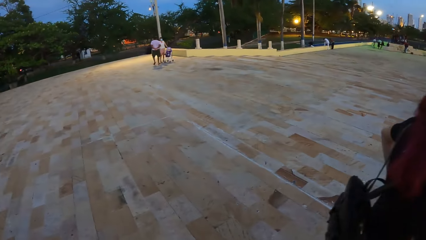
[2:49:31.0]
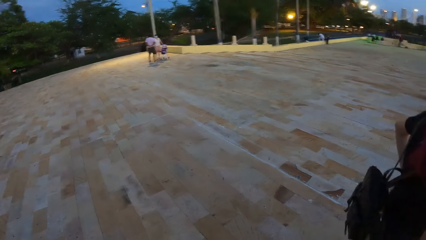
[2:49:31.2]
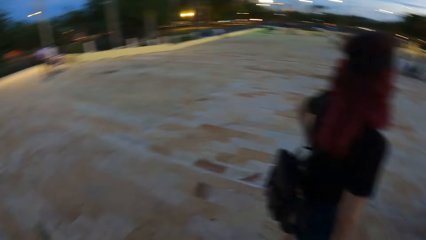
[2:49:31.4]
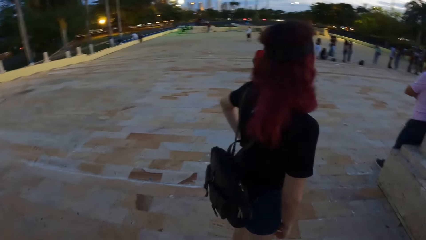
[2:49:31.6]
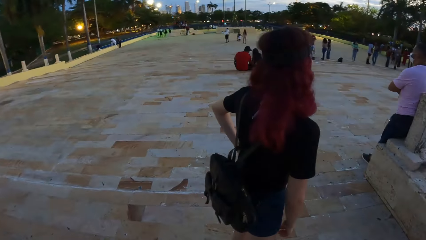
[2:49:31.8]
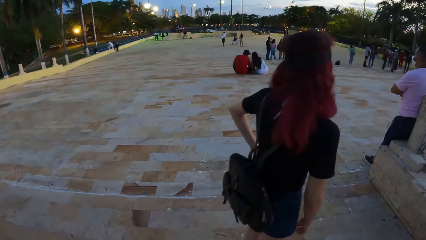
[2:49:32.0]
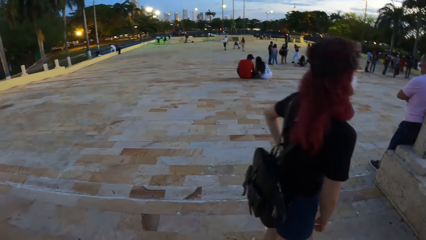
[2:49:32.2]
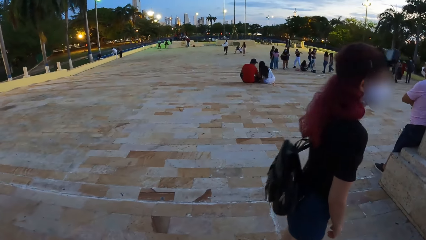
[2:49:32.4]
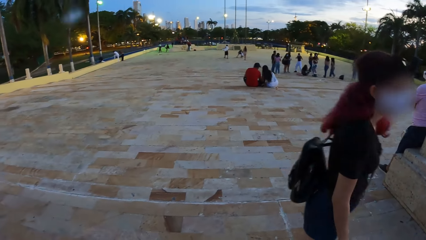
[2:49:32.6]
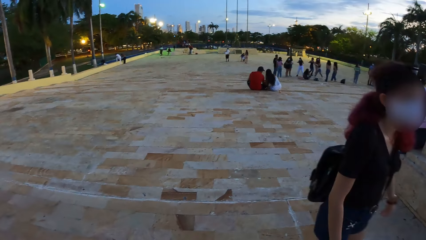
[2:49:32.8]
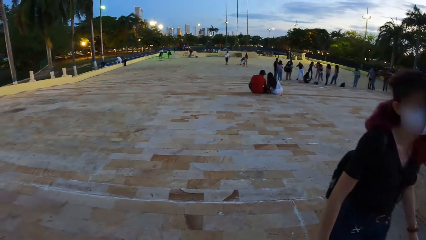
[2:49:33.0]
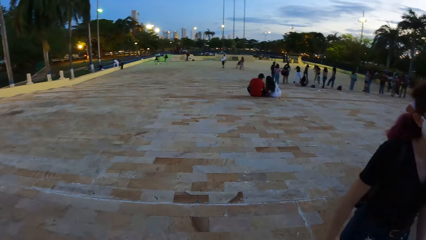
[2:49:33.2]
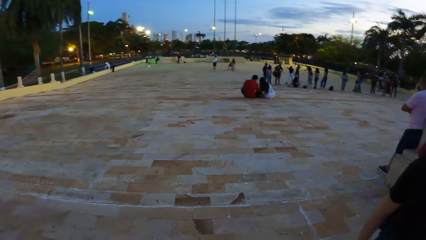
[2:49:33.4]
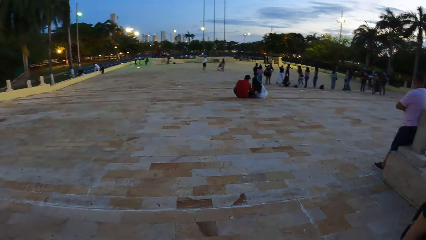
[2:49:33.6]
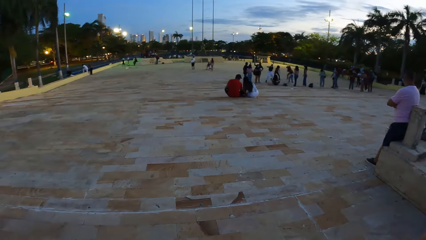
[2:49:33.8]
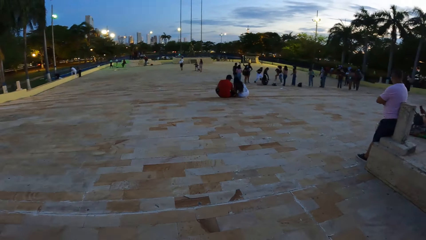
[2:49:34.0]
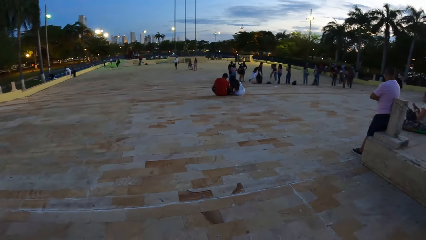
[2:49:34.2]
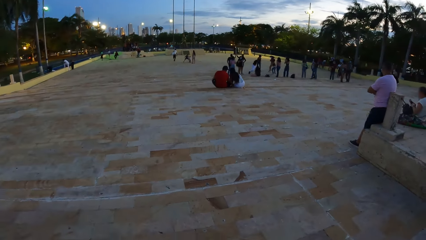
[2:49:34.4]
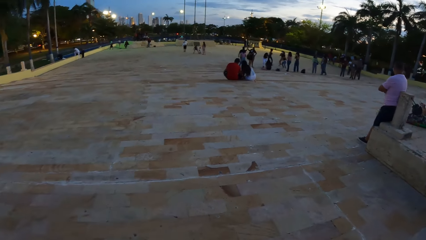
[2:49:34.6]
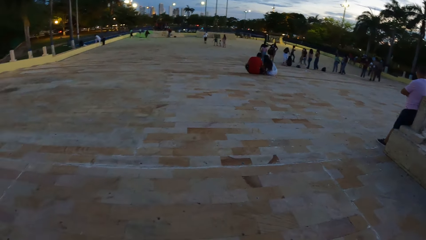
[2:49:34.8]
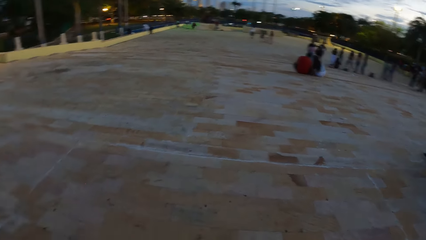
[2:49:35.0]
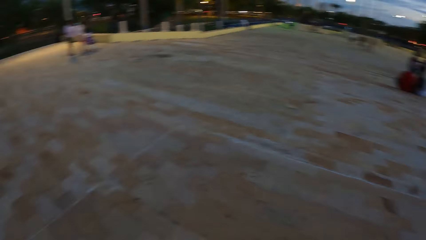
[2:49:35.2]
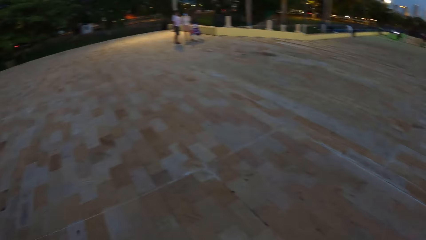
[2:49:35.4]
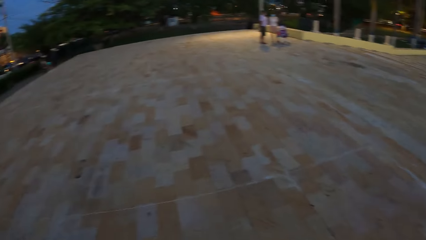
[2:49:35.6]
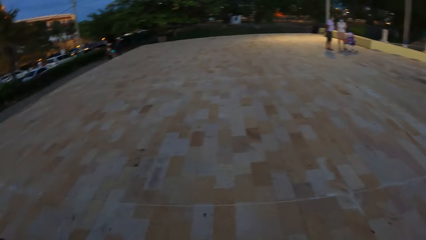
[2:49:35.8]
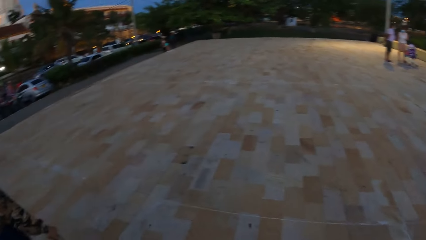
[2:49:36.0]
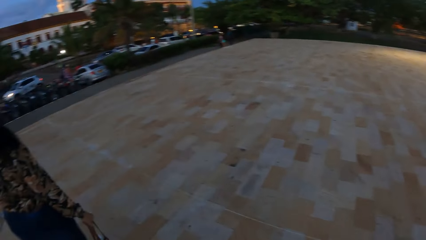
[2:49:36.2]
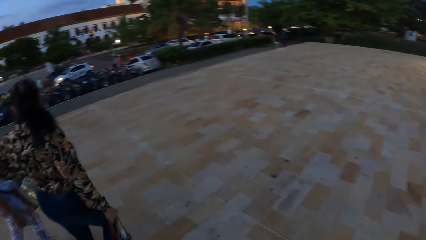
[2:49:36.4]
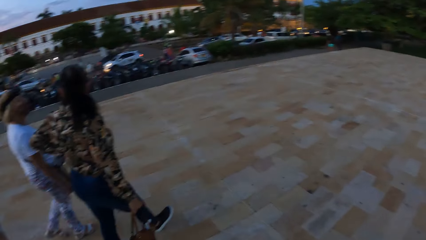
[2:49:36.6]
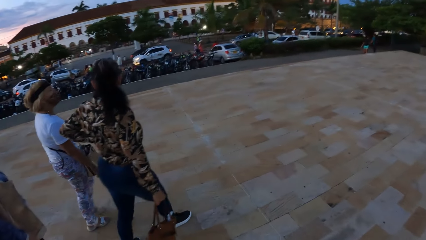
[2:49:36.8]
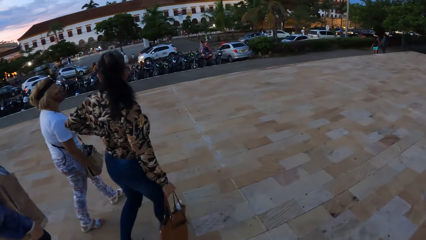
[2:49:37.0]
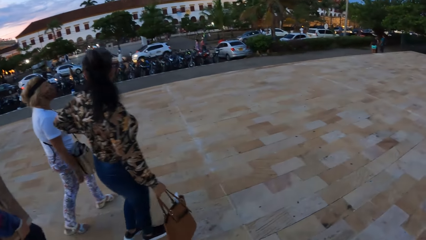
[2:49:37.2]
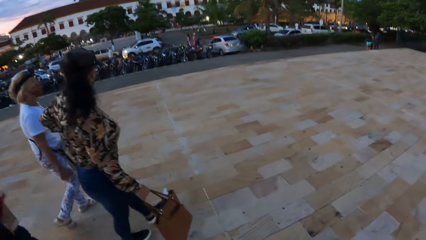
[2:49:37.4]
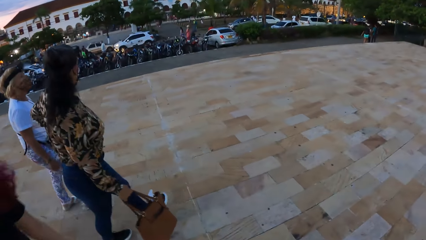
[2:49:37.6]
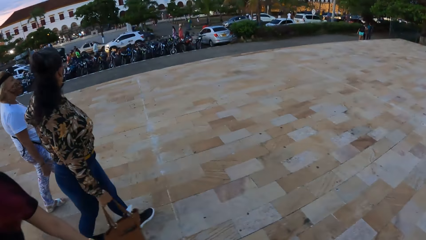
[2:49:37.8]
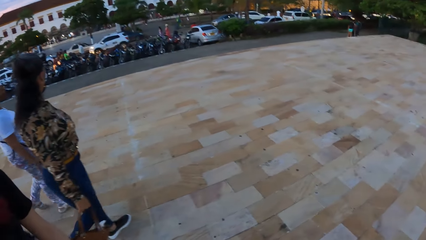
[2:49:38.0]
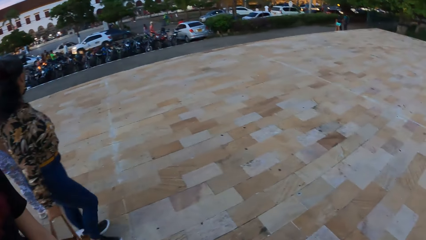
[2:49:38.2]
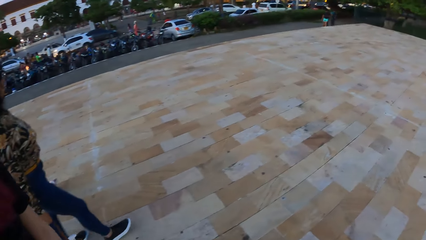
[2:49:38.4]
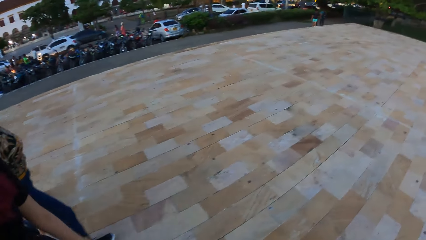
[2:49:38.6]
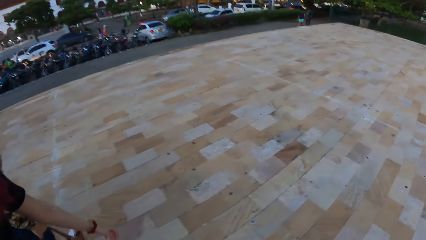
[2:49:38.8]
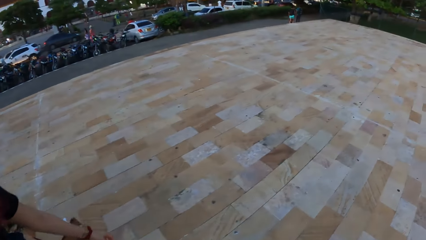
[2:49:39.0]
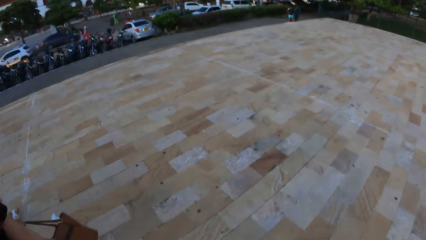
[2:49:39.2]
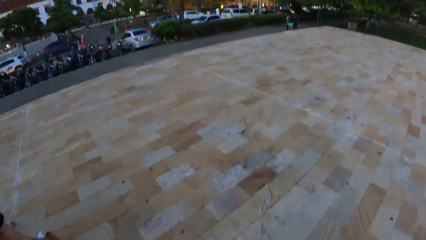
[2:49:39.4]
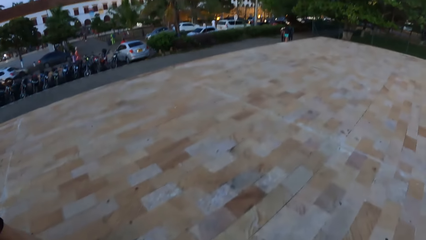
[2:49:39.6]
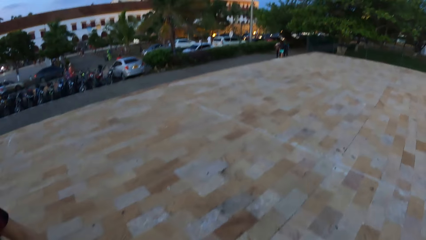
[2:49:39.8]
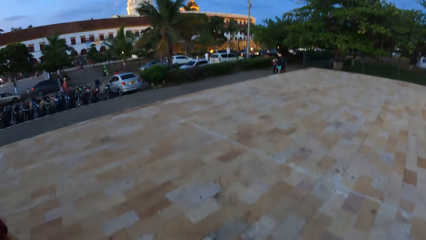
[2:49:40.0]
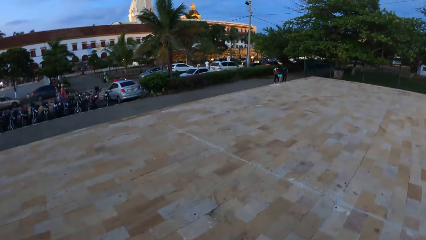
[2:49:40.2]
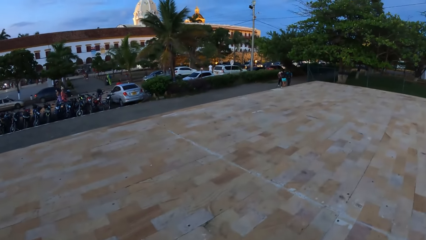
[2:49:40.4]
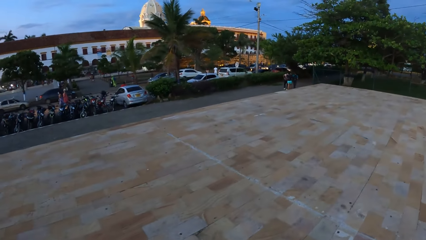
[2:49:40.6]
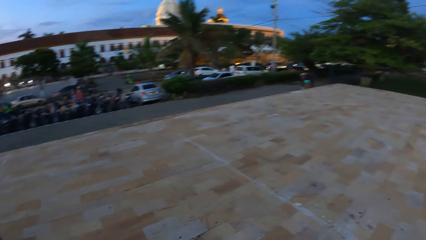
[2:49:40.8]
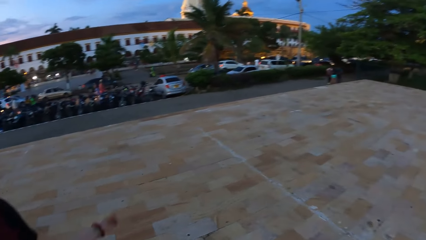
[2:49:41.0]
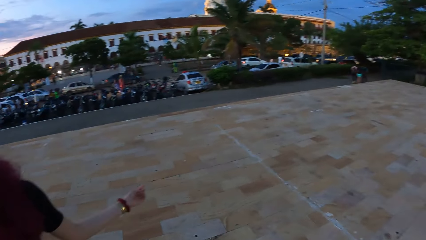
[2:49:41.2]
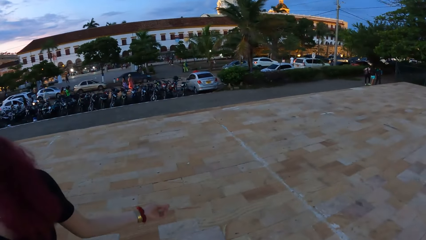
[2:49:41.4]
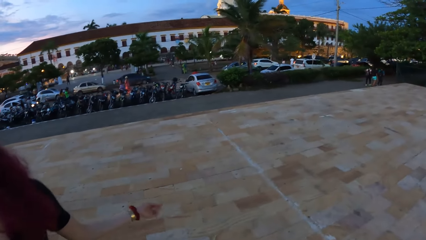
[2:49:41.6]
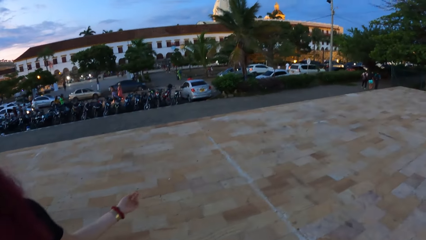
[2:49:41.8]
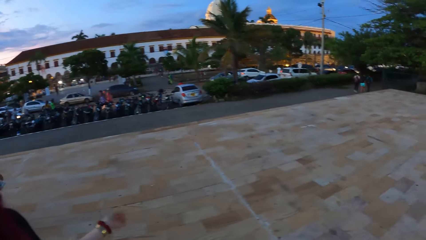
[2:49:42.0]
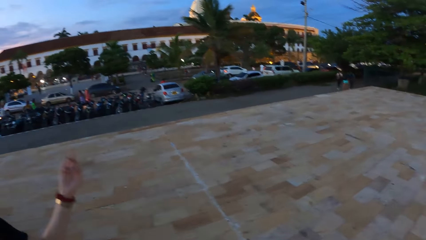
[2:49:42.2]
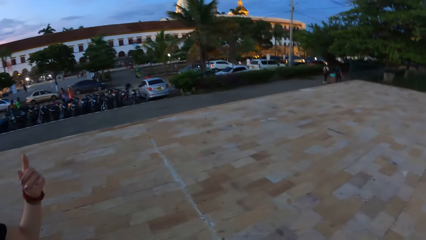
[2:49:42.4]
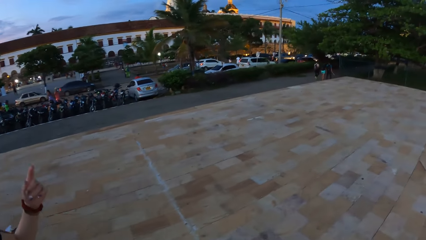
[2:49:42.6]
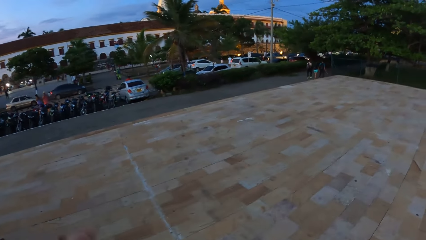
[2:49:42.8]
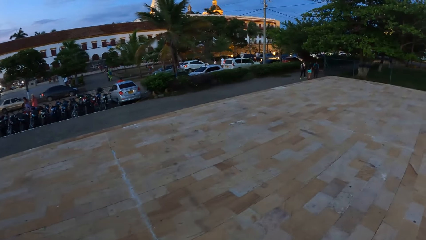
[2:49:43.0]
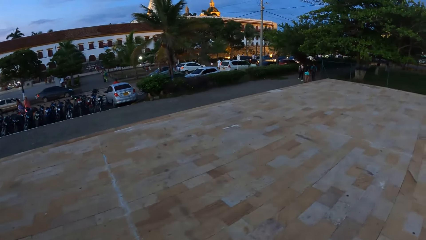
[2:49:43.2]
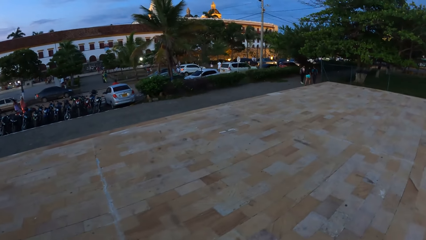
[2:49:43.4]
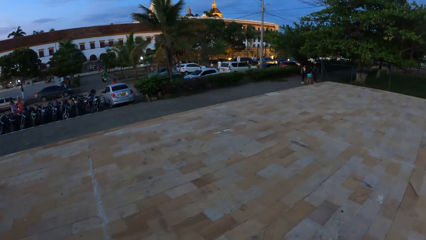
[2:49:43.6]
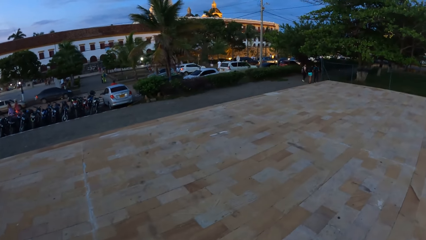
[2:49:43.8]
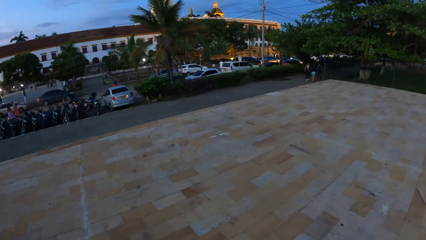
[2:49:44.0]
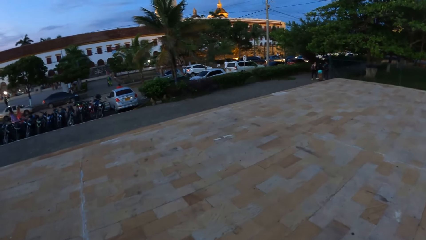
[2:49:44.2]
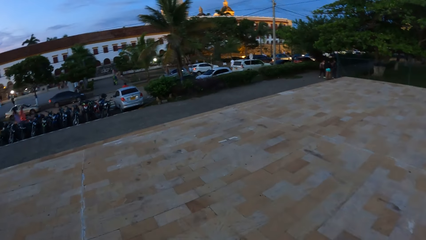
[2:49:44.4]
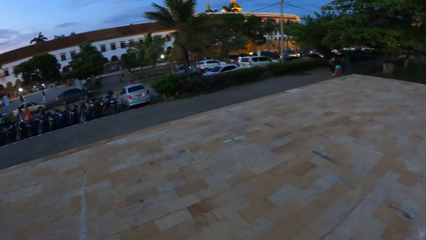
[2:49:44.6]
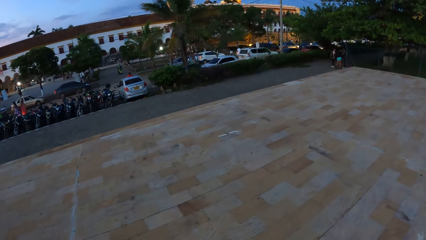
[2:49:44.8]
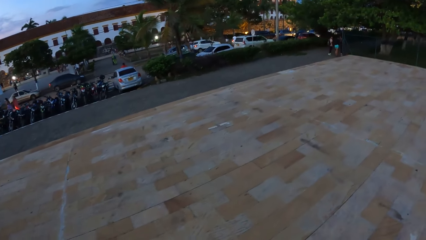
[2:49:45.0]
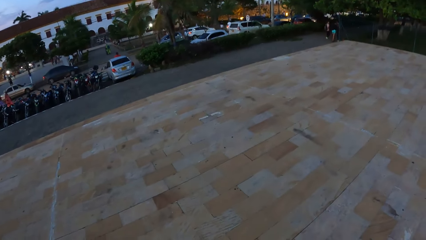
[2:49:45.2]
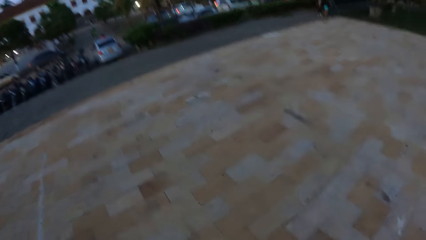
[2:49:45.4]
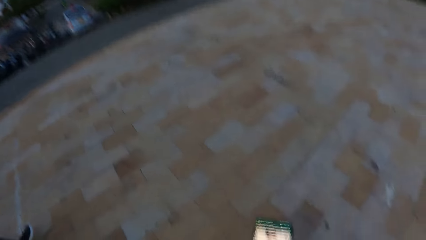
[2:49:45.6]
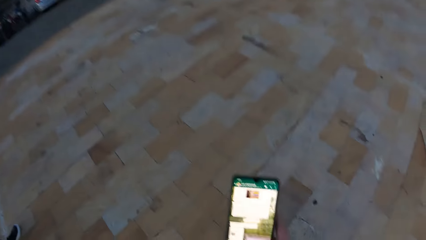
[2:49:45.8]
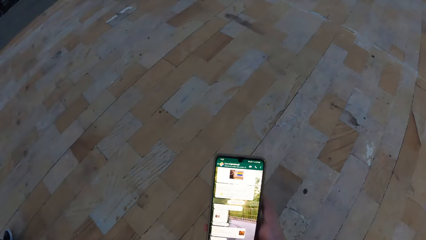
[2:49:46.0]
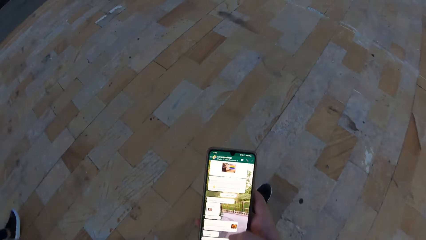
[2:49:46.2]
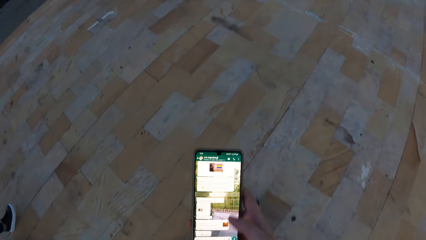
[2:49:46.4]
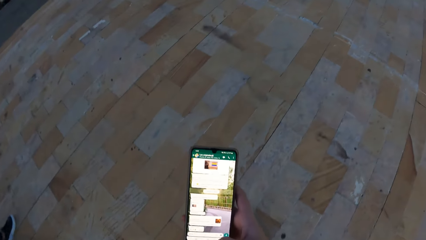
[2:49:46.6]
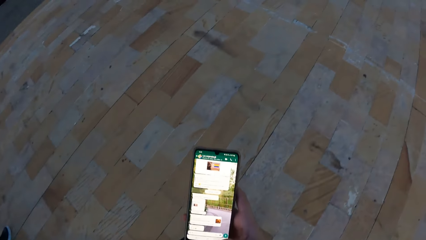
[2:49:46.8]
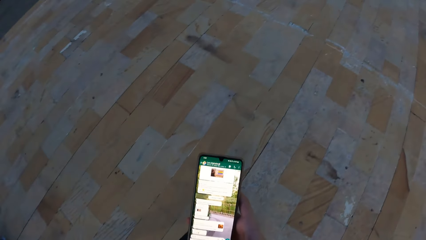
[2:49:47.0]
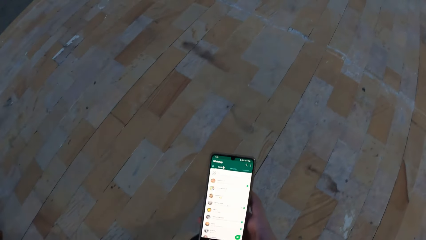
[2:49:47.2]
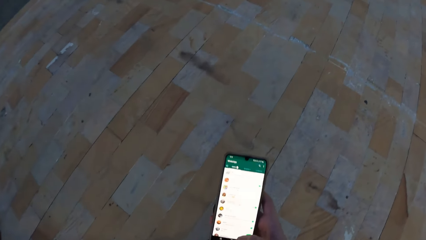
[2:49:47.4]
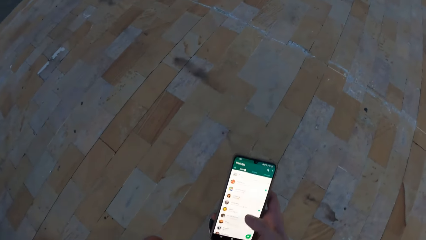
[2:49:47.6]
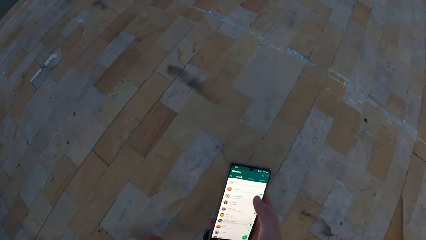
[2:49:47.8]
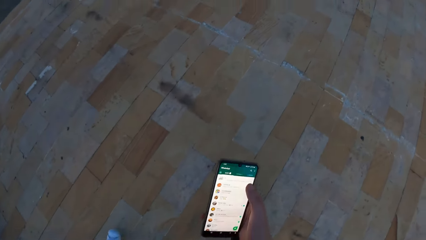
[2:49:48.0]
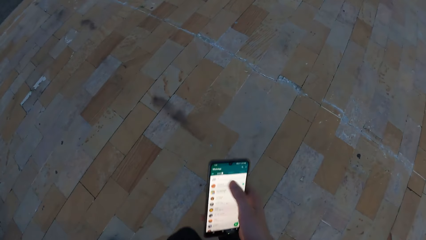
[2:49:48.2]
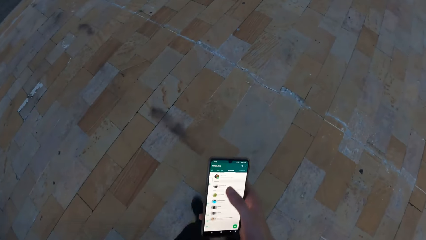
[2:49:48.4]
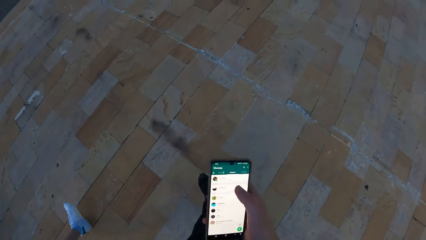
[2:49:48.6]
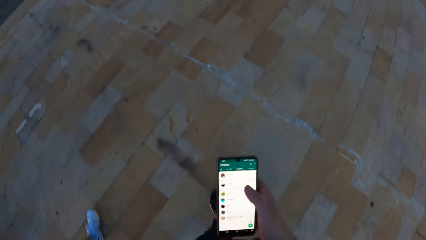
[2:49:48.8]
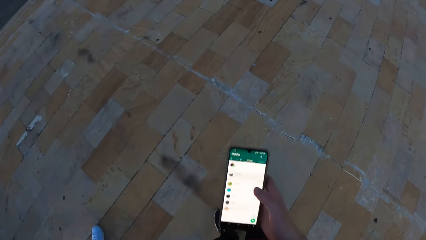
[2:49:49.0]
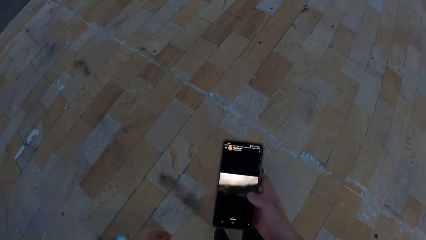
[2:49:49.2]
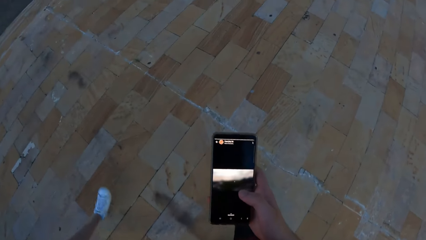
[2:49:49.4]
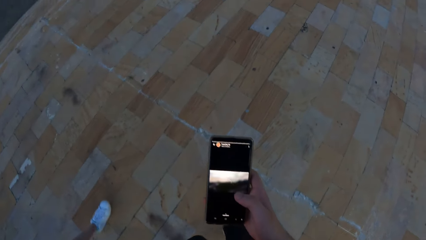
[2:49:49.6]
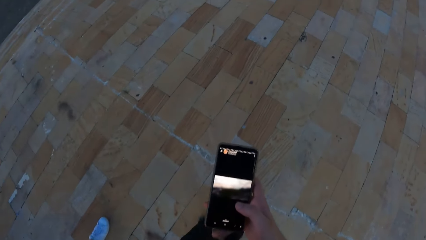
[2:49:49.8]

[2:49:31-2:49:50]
The camera wearer walks around the open area. He scrolls through his phone with his right hand.
